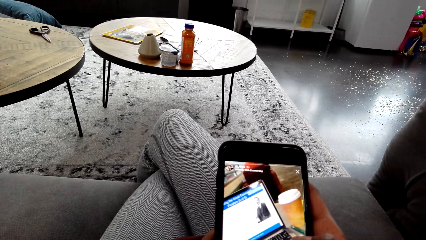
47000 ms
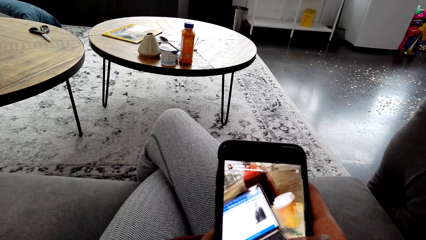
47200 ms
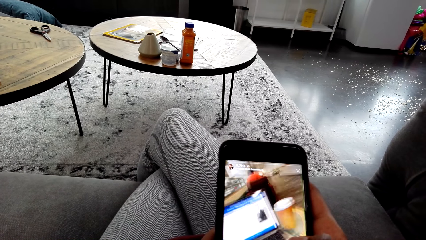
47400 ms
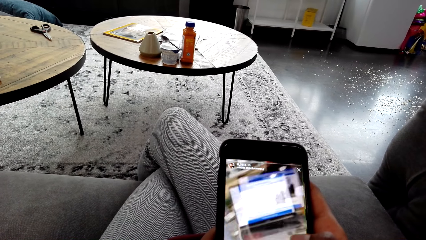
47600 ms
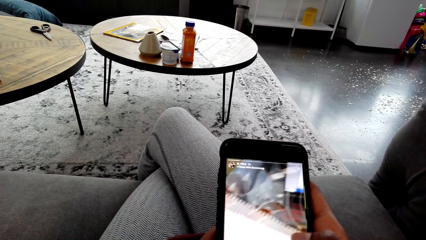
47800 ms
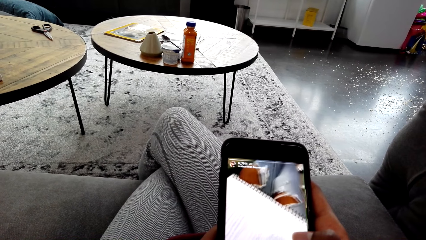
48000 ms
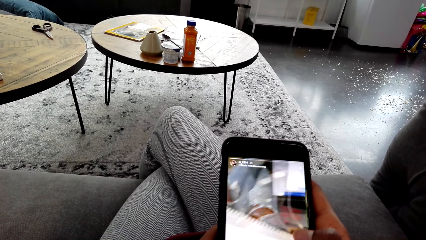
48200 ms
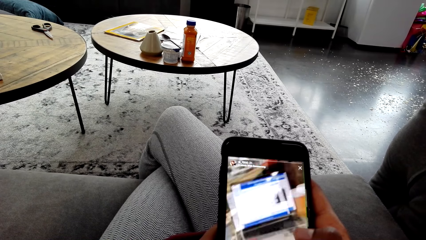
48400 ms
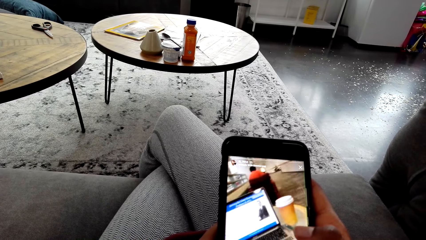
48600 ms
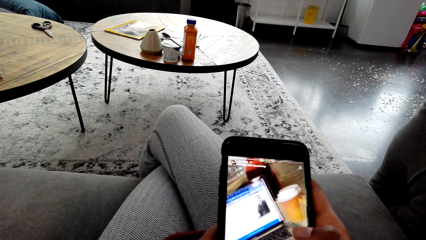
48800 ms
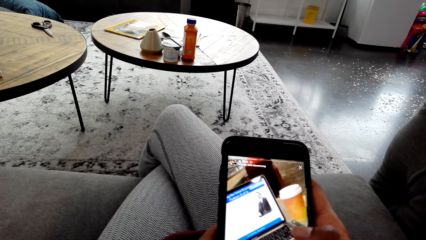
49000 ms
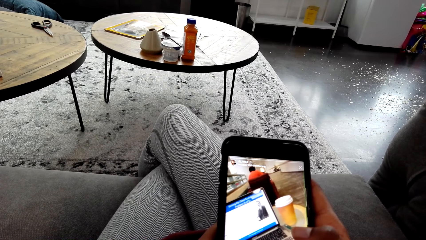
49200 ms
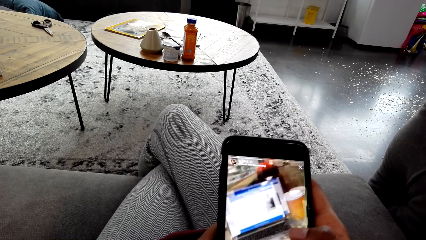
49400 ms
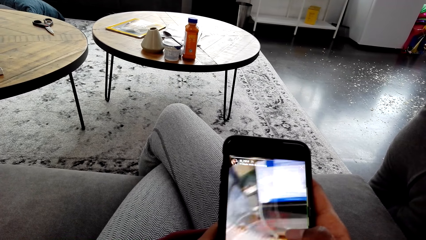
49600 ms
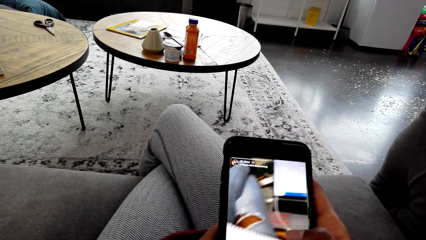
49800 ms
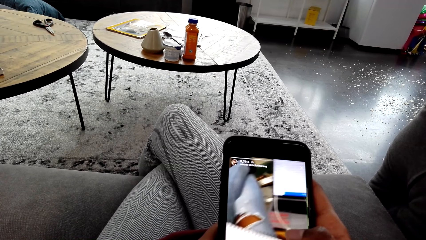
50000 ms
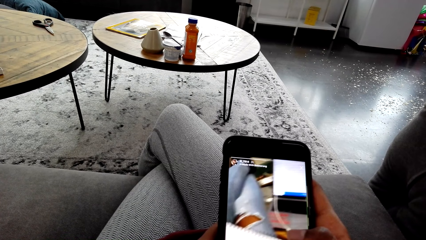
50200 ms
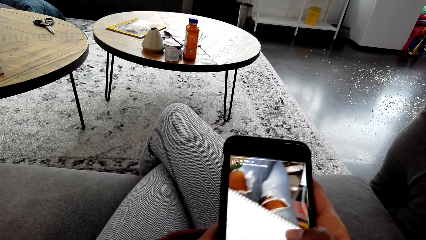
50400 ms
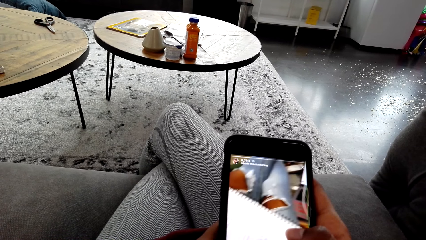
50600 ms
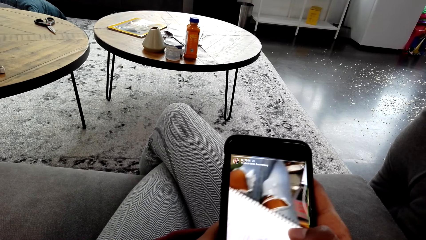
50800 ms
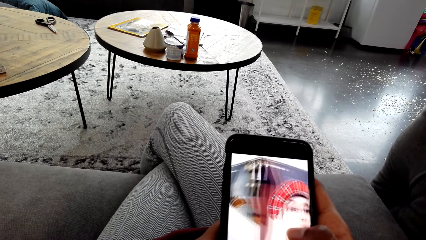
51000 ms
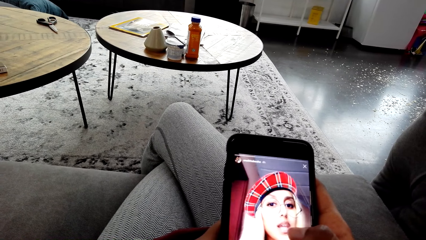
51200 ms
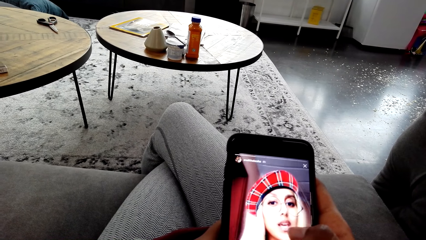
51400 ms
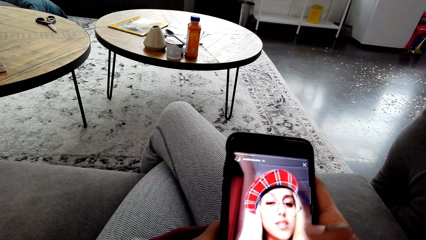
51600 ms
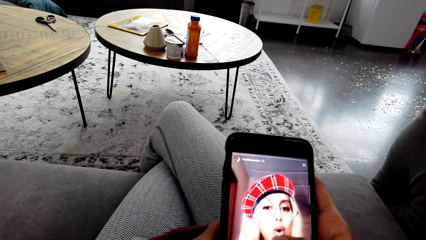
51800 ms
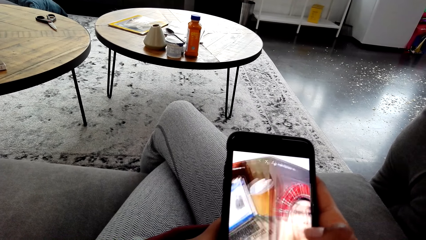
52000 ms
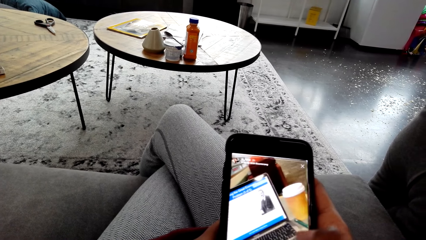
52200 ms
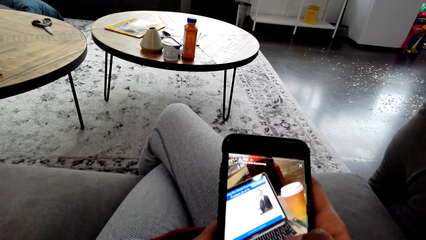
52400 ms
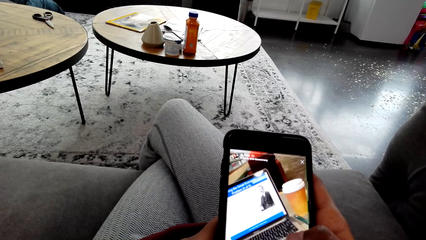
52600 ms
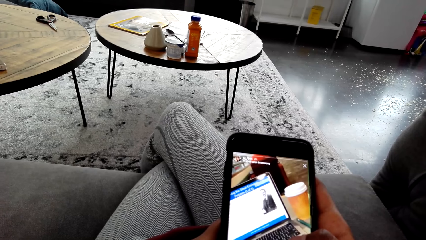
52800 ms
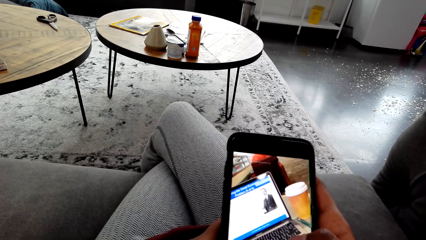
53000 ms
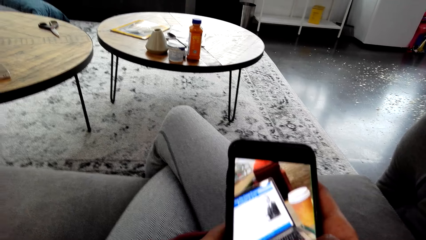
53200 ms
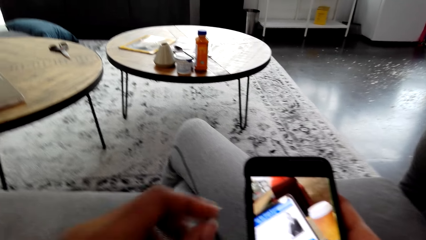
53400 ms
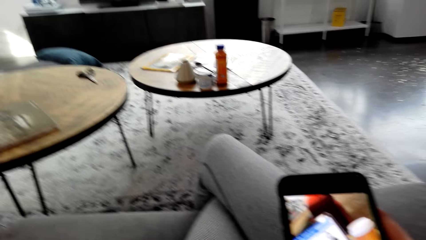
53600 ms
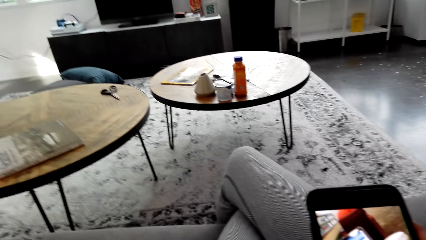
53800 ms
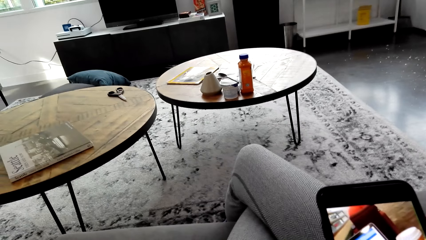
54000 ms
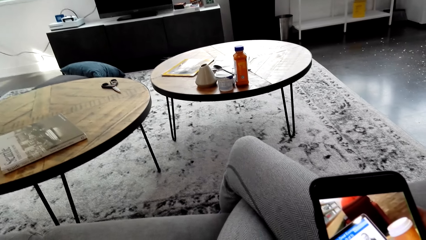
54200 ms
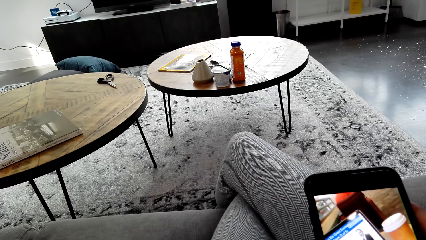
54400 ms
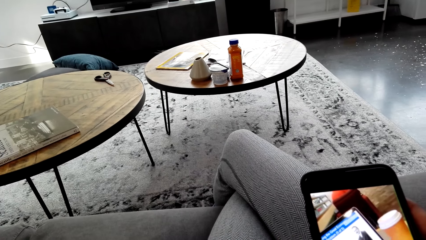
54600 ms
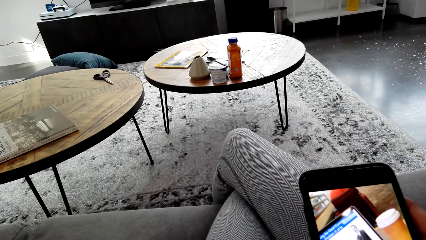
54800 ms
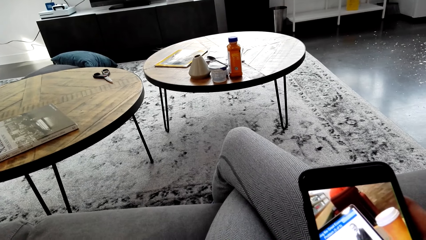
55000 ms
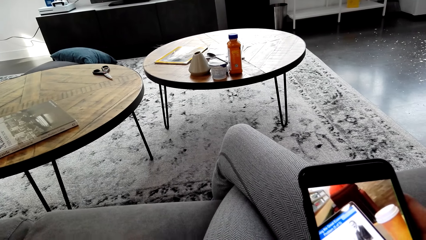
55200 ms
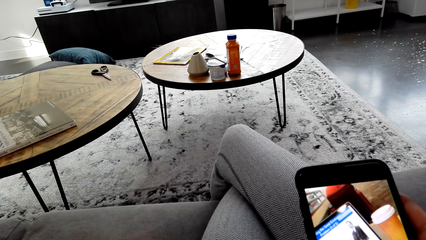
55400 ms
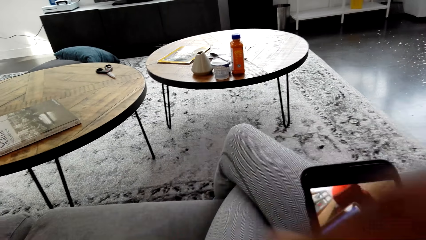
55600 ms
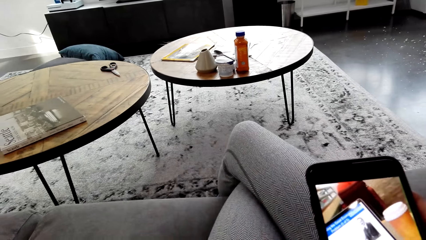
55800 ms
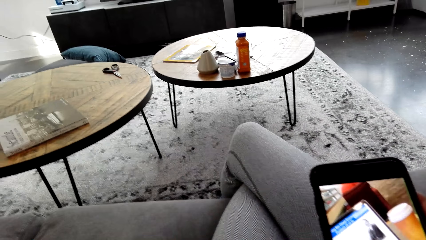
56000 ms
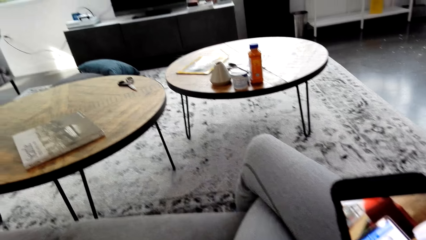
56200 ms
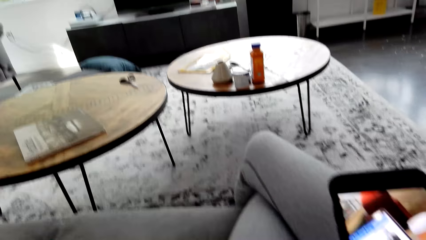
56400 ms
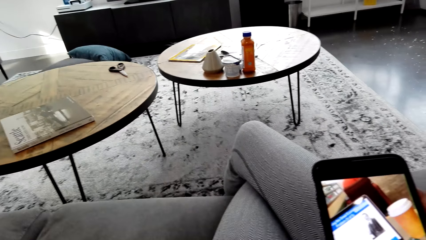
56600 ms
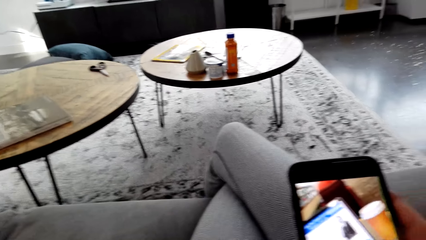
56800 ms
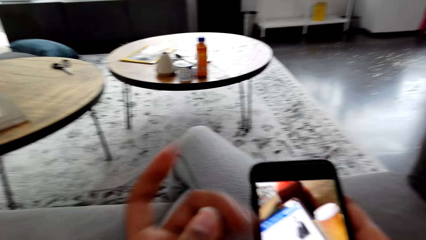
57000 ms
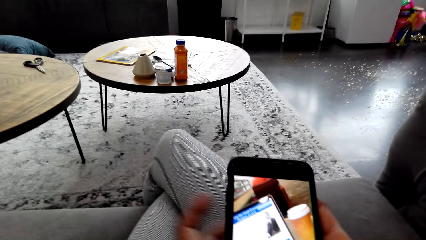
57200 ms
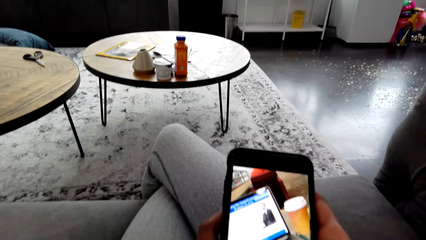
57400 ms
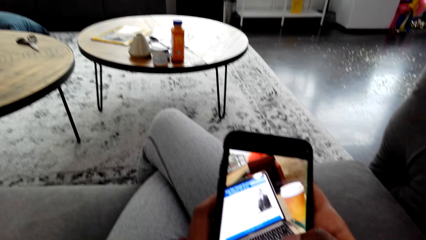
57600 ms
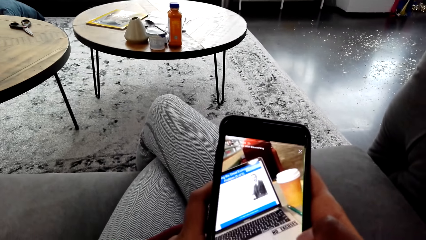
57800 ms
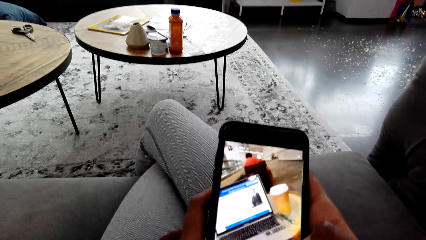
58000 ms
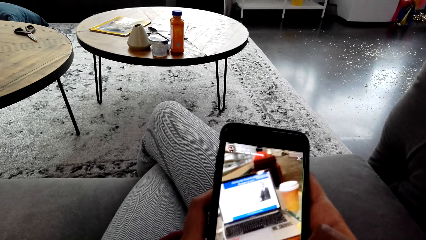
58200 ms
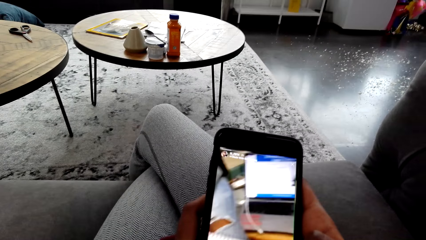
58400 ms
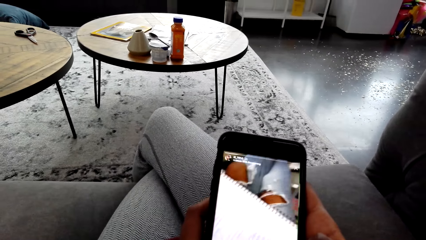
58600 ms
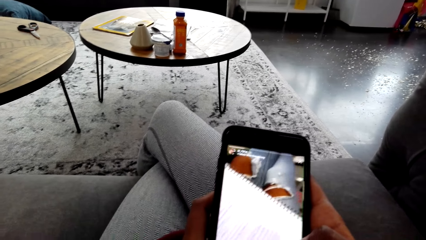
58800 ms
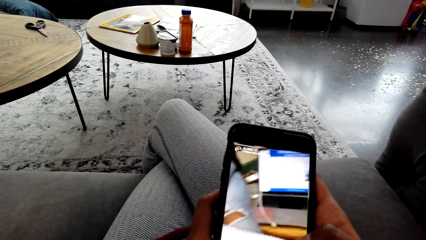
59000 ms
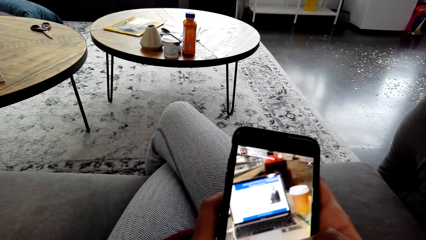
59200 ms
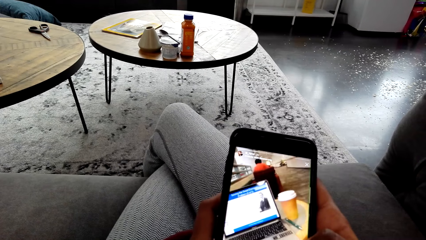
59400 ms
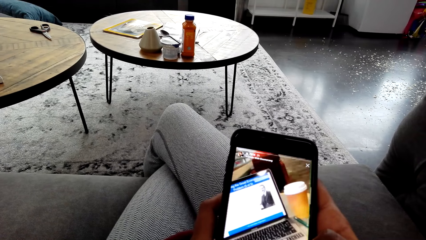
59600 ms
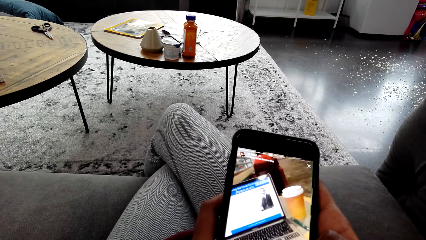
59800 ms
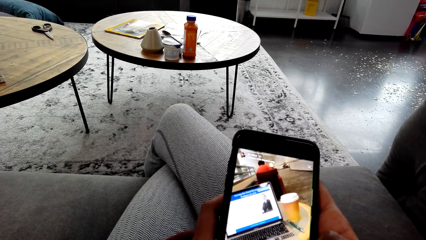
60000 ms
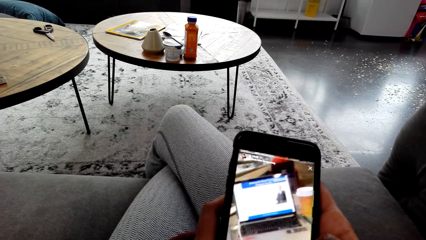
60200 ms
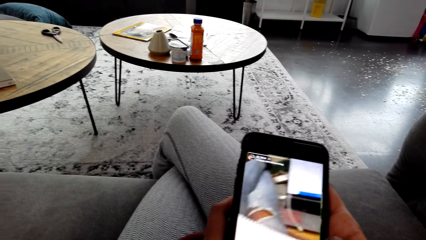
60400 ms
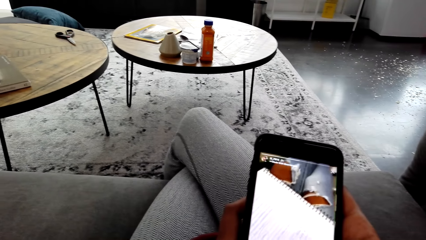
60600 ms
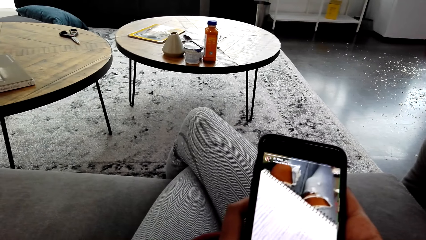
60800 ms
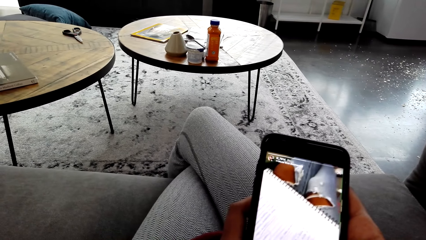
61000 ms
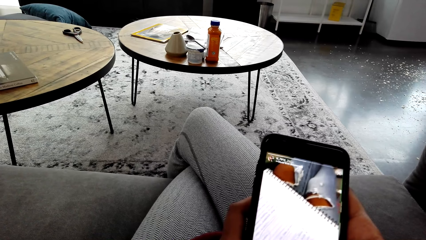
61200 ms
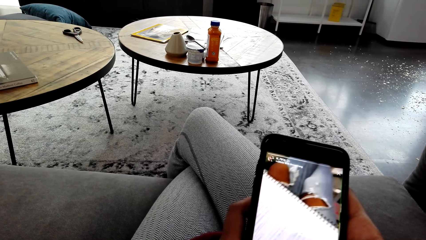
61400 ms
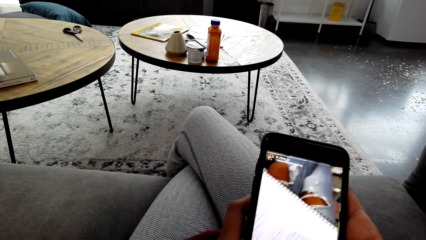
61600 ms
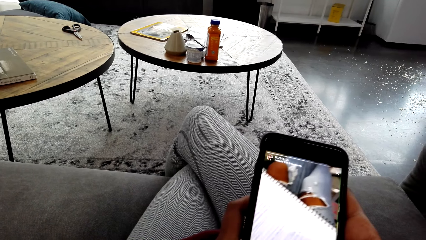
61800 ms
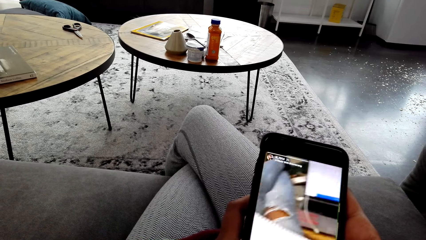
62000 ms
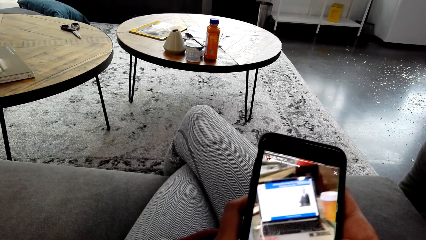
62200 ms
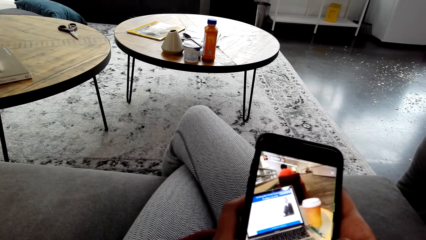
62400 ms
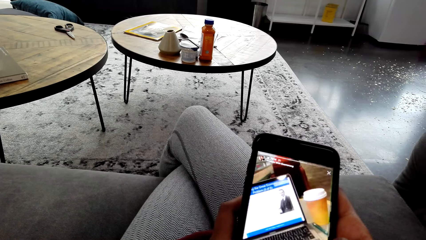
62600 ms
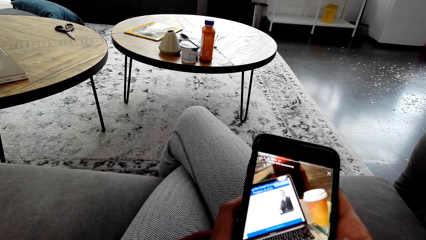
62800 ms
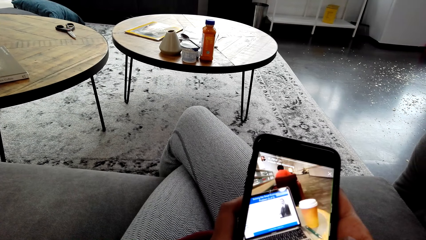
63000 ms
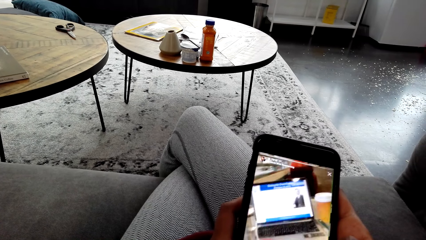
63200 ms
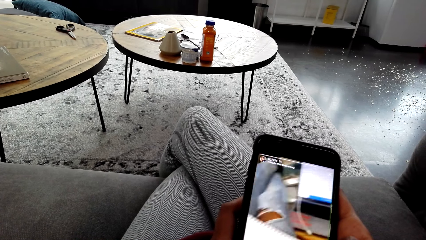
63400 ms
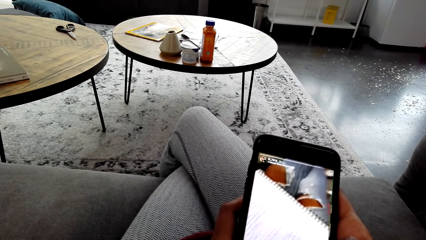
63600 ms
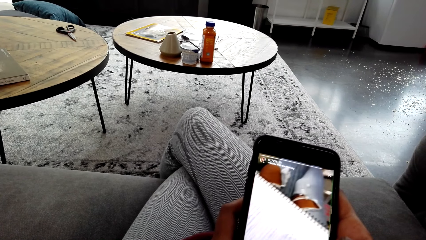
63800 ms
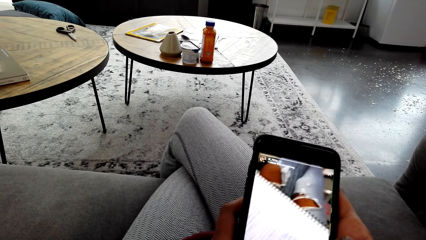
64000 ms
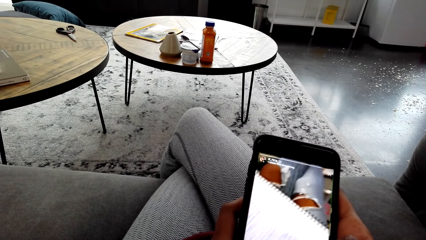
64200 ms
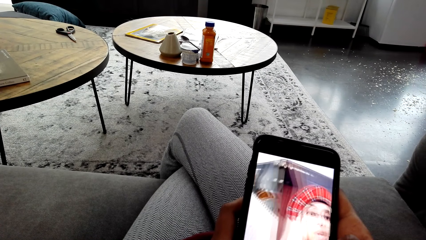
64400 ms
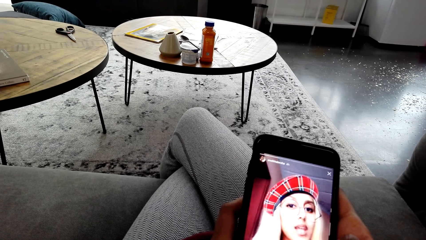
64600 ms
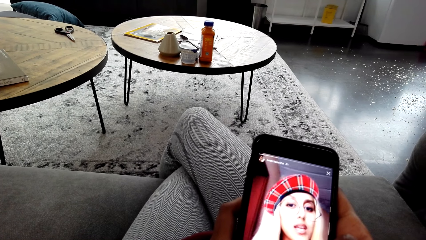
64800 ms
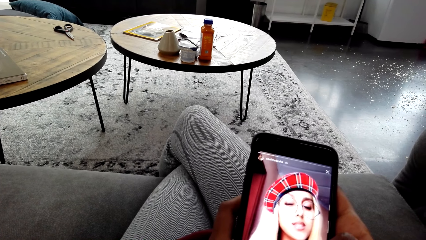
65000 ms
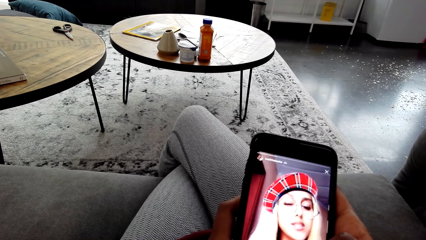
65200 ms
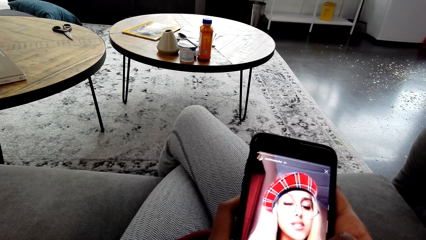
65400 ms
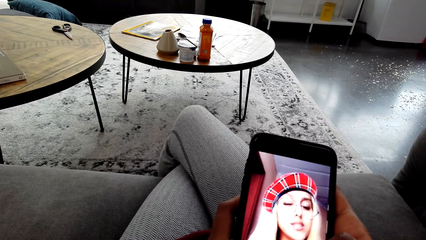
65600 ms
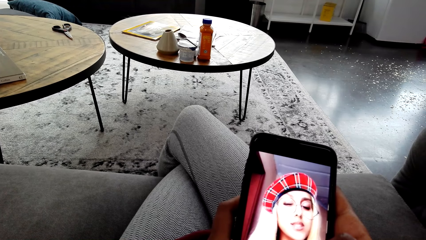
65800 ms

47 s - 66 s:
The camera wearer stares at the table. They stare at her phone.
